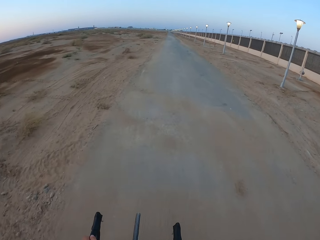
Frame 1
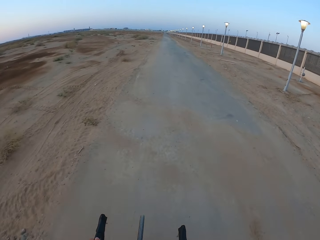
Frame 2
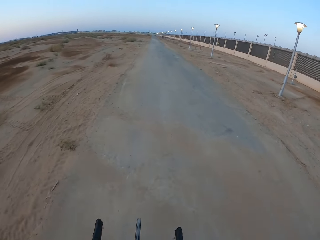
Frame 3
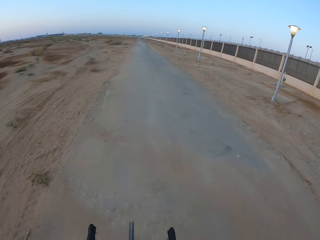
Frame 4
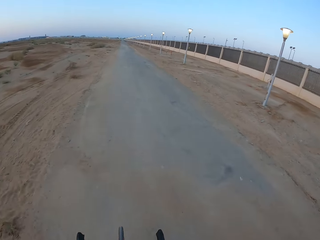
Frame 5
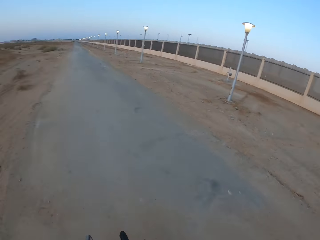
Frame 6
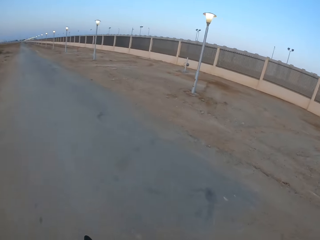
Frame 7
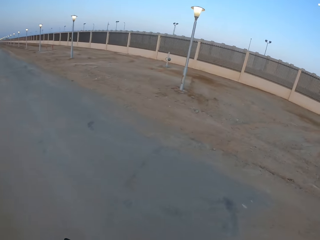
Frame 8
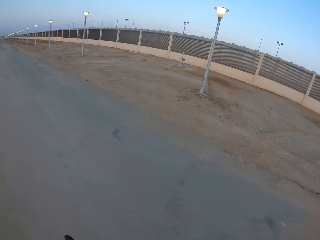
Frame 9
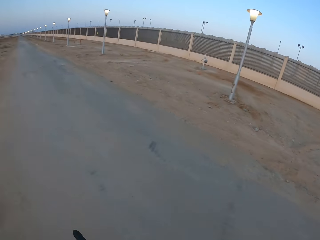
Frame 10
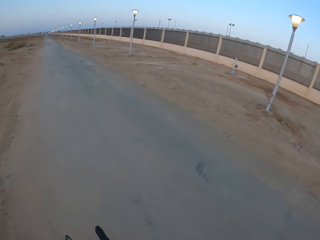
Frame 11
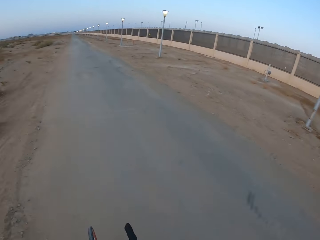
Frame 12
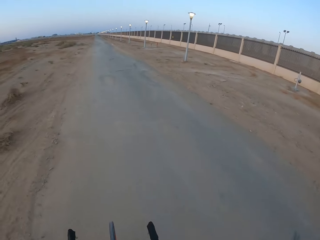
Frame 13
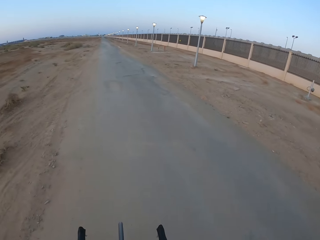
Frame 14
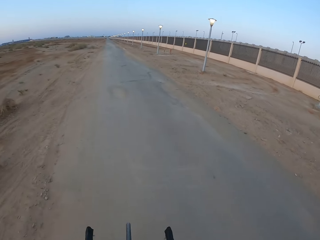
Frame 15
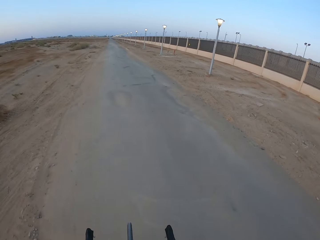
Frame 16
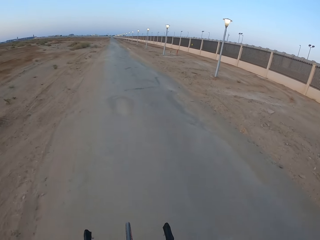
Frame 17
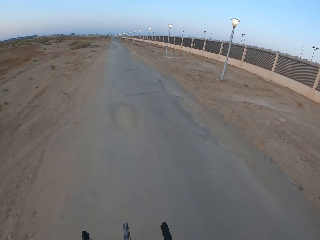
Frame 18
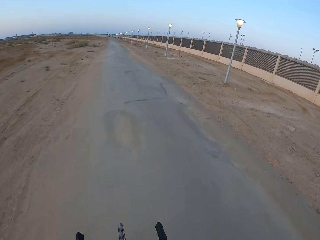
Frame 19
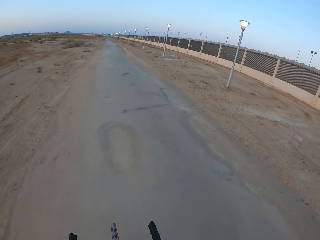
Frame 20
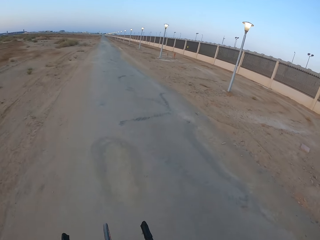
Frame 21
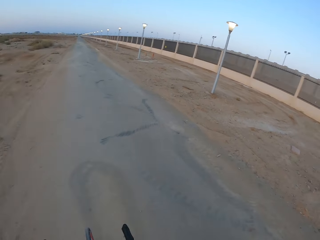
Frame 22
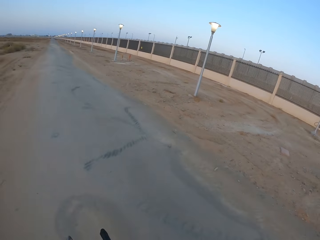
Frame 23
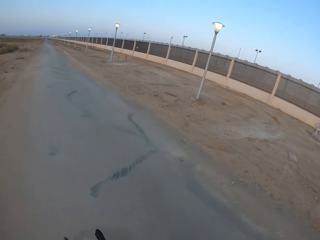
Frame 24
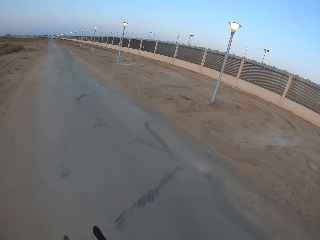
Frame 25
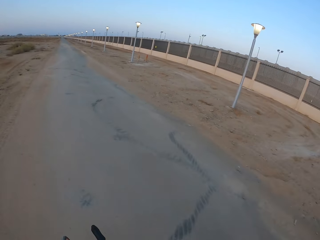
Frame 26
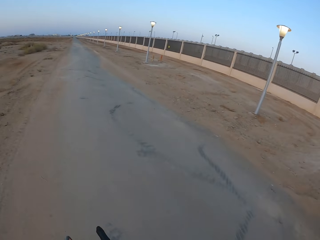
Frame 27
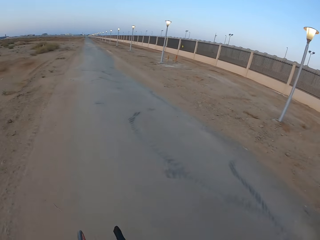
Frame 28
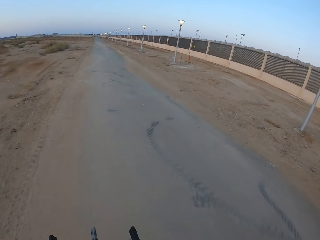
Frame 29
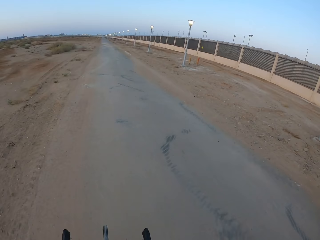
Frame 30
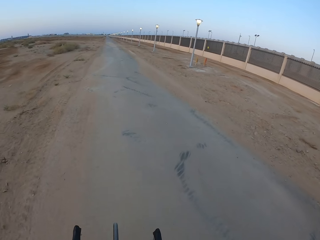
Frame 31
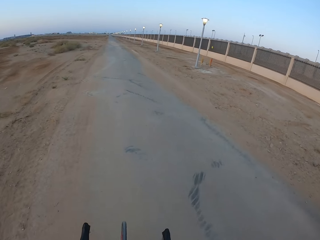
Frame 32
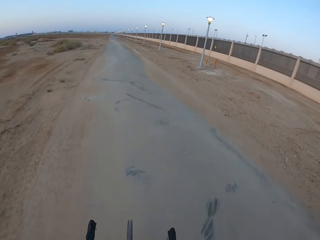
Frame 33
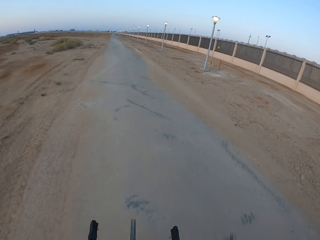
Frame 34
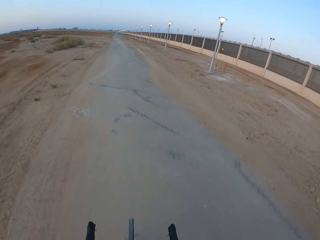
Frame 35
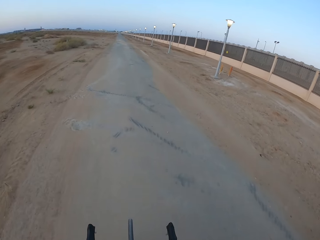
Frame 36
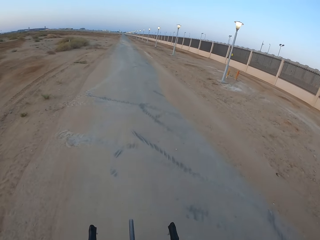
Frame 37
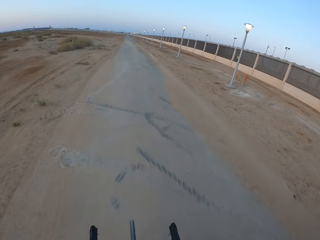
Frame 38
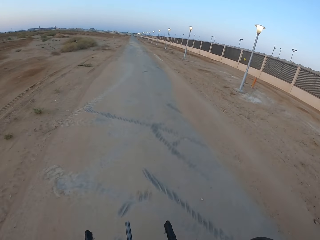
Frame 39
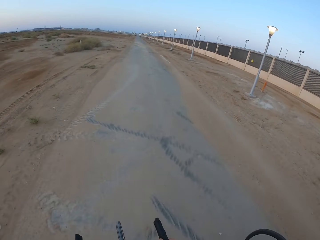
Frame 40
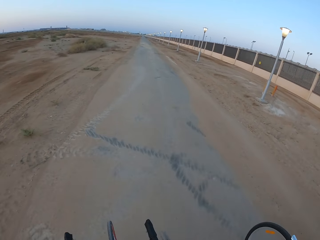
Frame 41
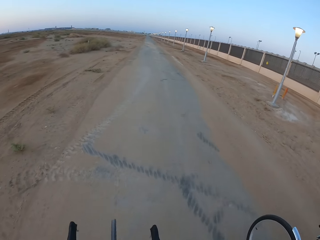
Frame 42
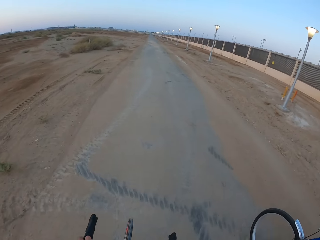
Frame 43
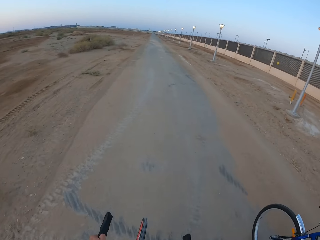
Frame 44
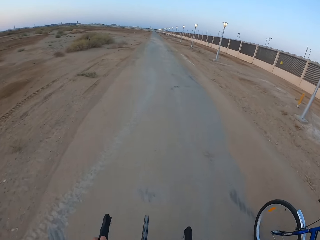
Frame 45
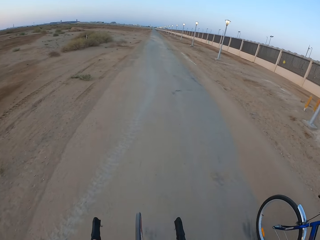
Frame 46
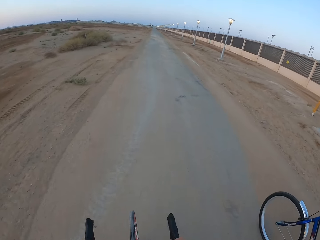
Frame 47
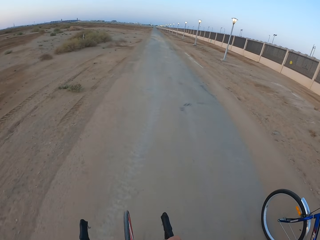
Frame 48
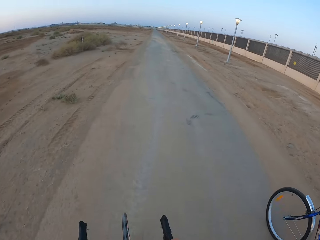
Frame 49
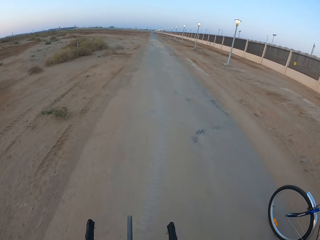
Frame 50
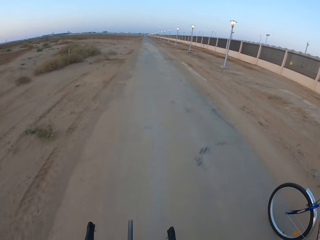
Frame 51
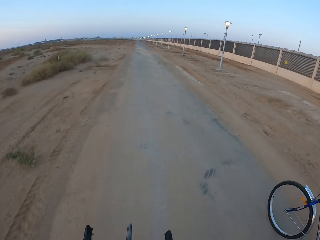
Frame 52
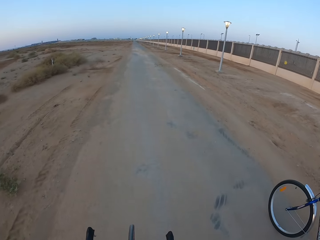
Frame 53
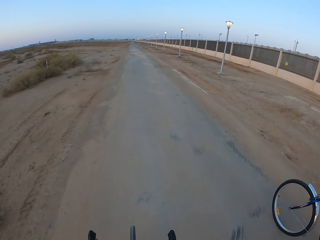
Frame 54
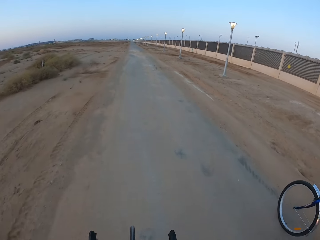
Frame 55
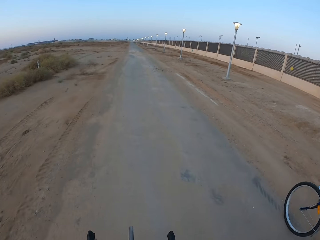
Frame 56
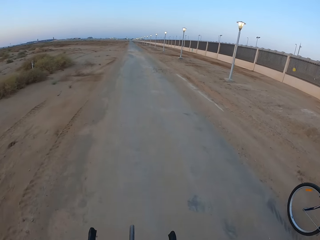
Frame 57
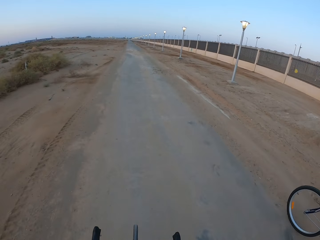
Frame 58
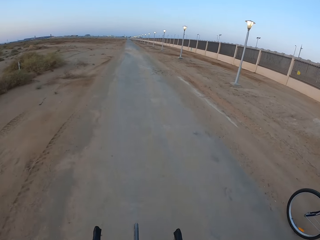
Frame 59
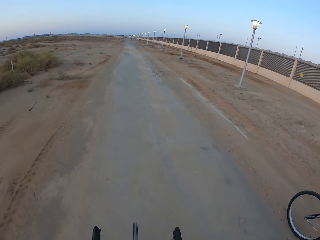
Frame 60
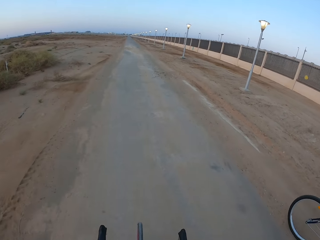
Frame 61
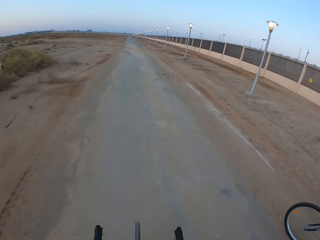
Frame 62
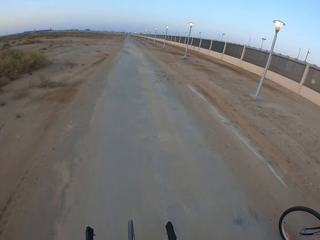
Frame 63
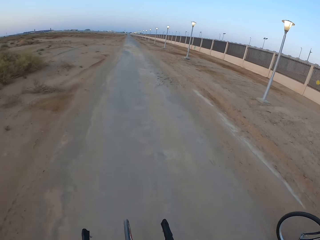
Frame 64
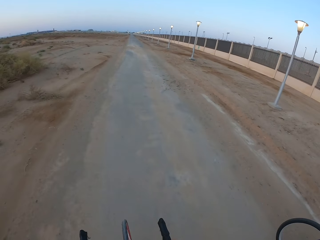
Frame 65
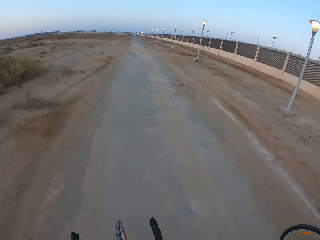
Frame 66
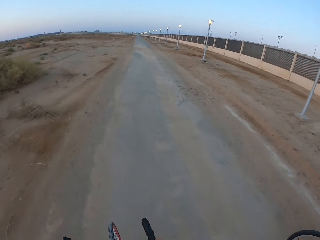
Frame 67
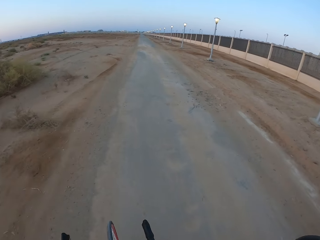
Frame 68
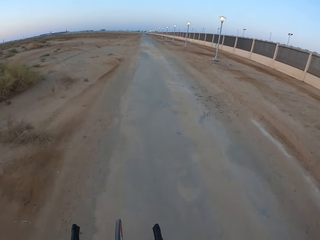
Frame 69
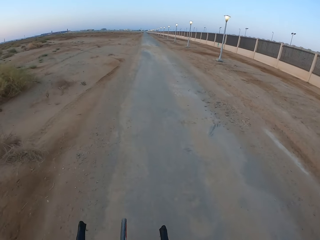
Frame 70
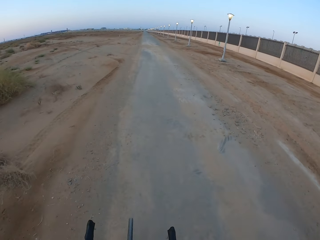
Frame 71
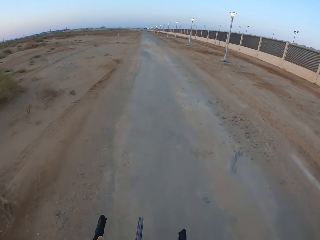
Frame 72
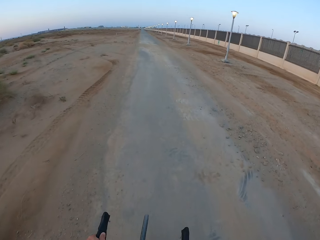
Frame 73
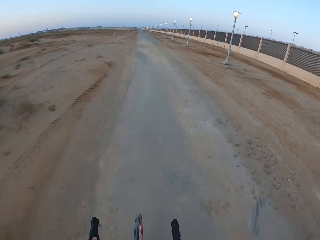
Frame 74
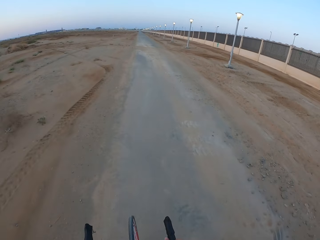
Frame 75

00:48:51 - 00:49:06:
A man rides the bicycle. The camera wearer rides the bicycle.

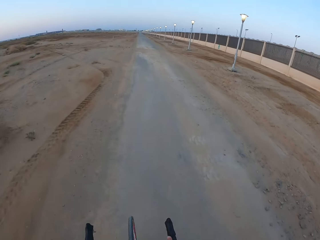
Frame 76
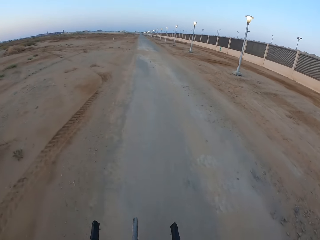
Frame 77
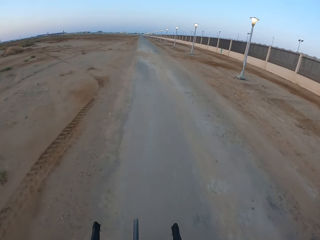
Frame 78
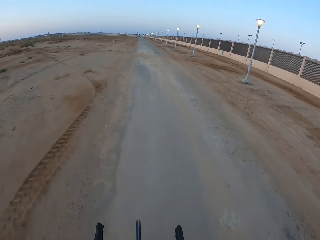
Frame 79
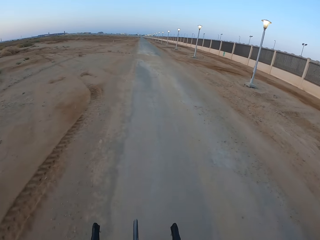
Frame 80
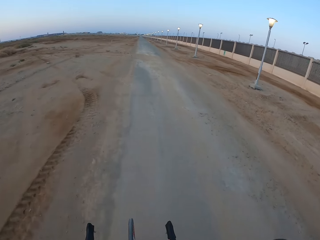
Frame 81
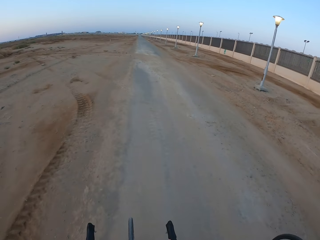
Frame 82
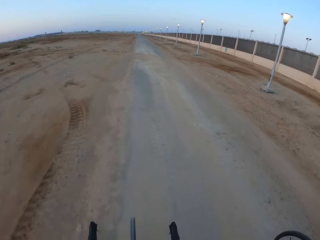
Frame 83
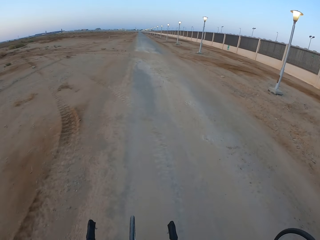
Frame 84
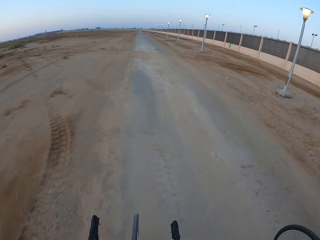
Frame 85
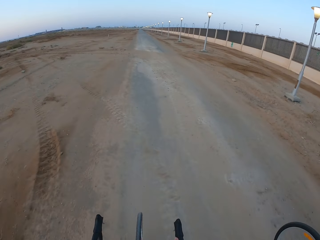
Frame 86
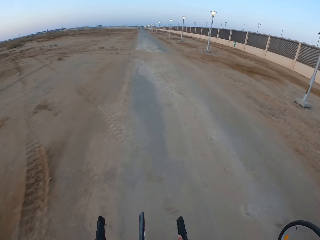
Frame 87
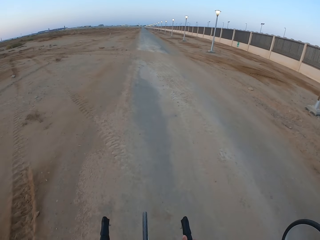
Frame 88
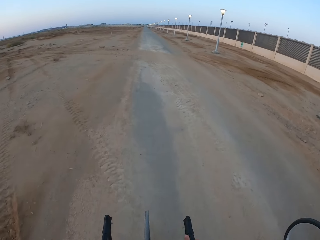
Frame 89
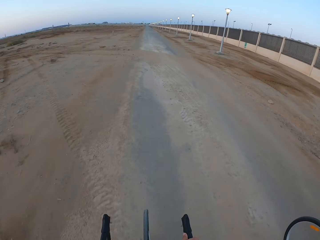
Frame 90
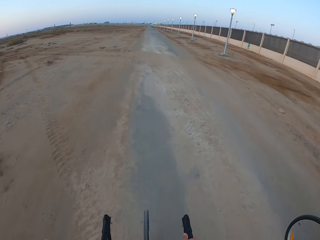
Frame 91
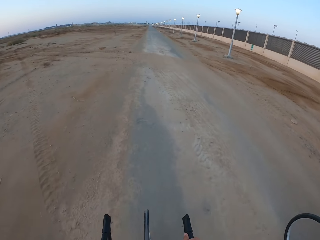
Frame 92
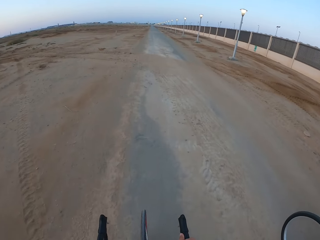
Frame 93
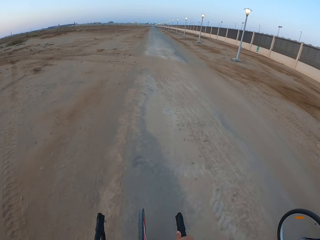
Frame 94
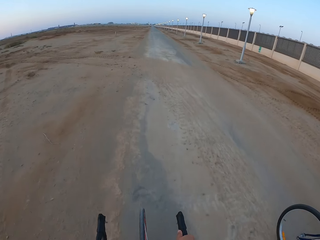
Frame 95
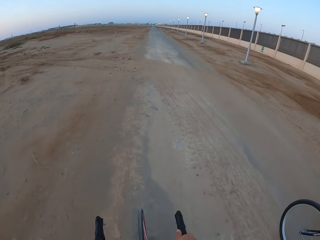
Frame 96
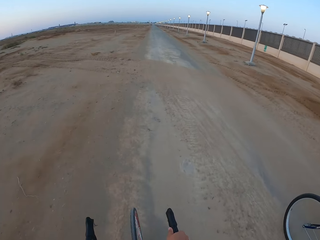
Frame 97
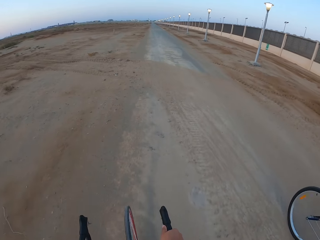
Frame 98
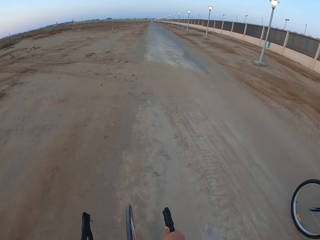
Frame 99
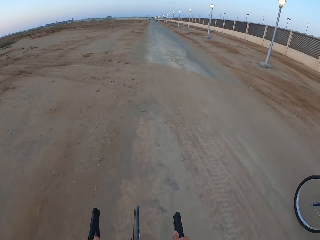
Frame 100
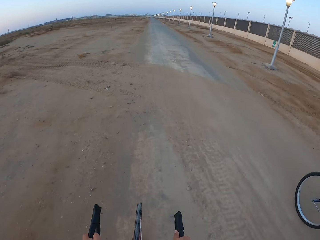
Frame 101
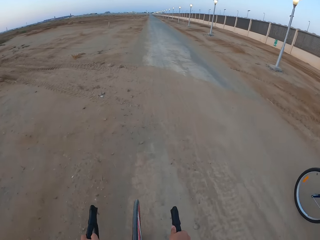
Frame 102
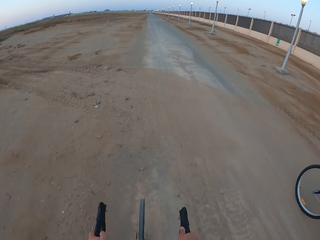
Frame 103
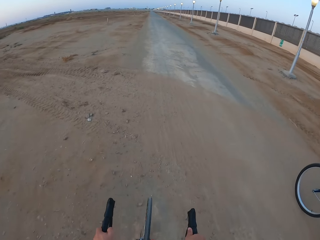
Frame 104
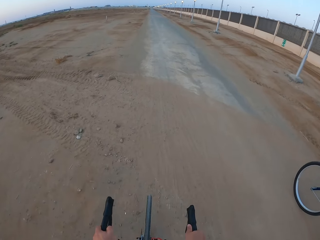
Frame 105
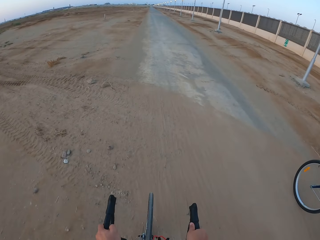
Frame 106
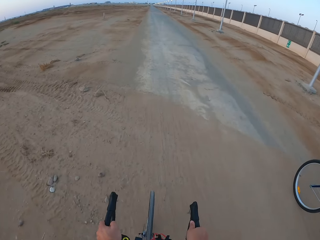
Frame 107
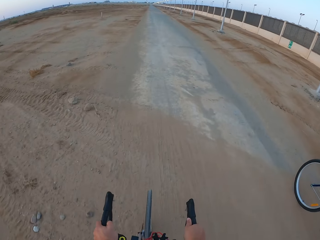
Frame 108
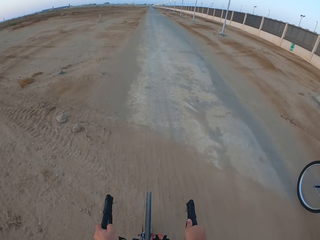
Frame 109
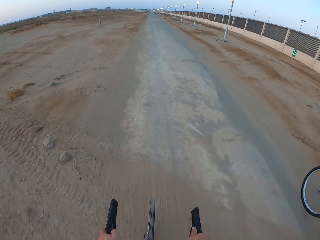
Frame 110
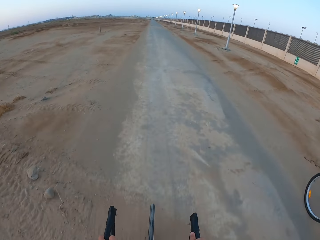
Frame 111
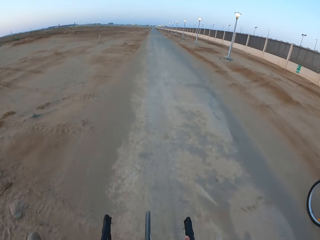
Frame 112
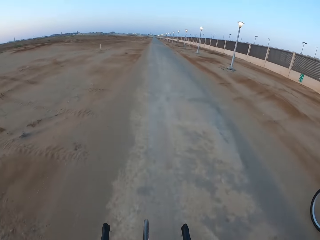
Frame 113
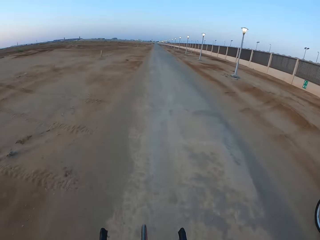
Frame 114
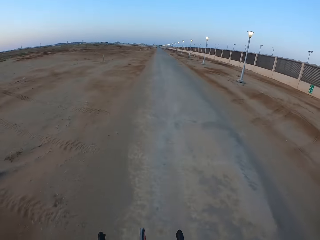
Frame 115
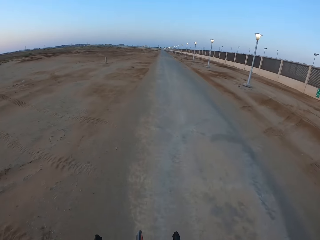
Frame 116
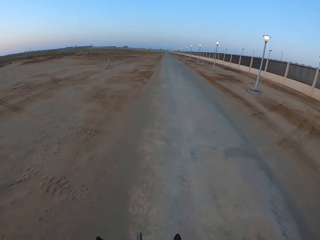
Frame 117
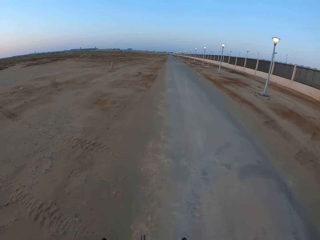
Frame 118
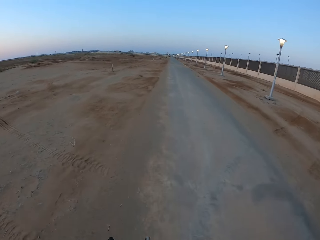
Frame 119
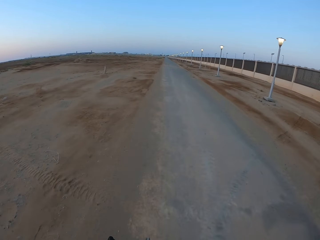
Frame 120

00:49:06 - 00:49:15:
A man rides the bicycle.
